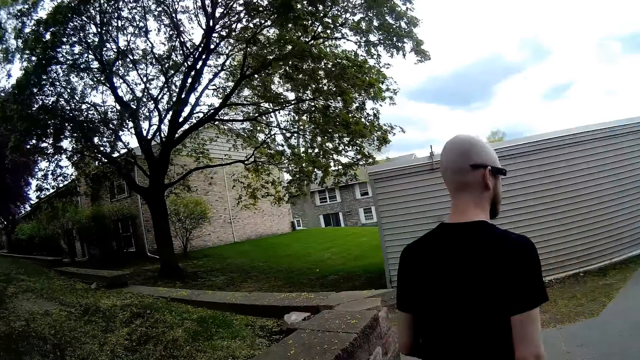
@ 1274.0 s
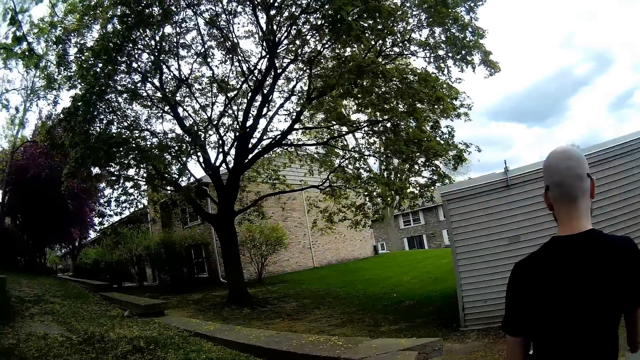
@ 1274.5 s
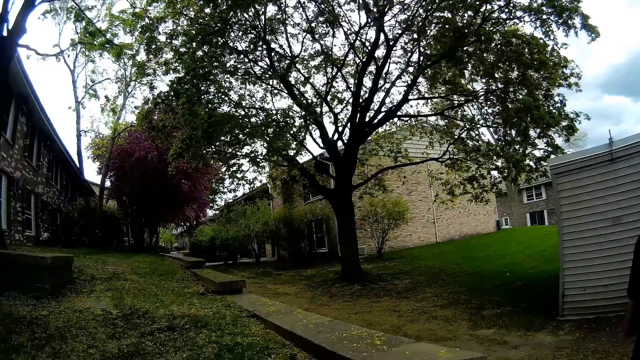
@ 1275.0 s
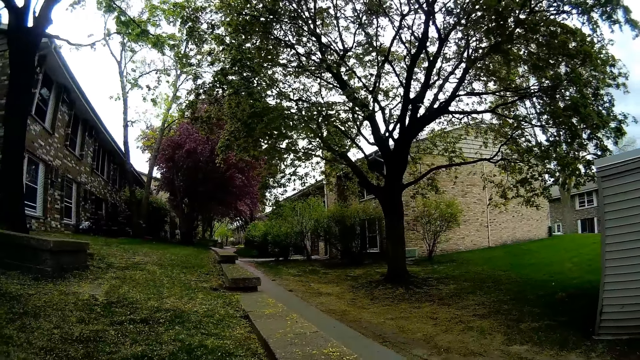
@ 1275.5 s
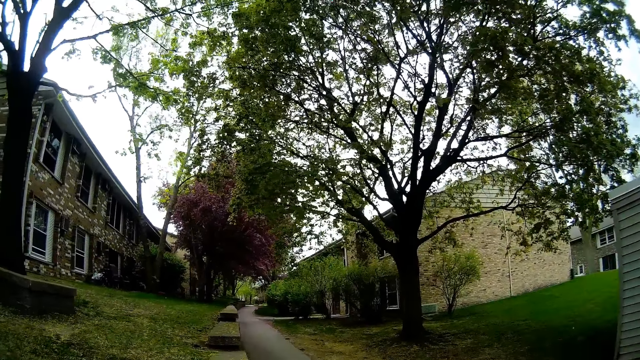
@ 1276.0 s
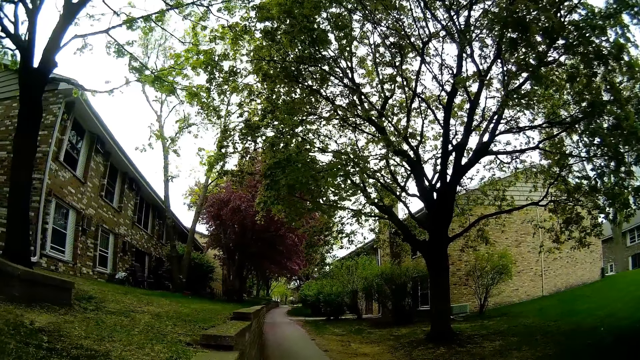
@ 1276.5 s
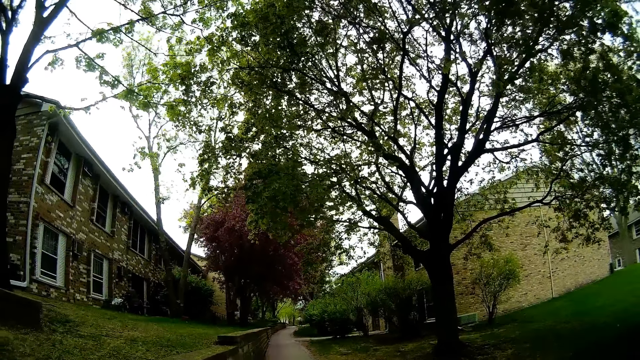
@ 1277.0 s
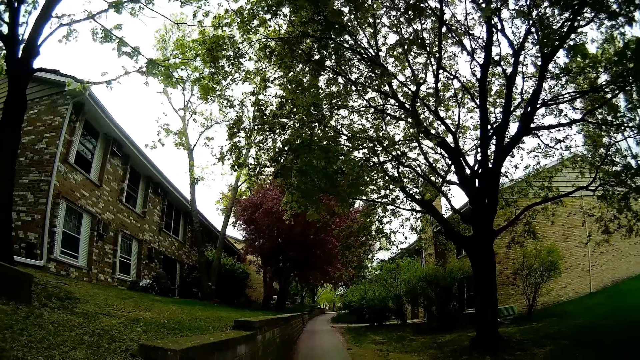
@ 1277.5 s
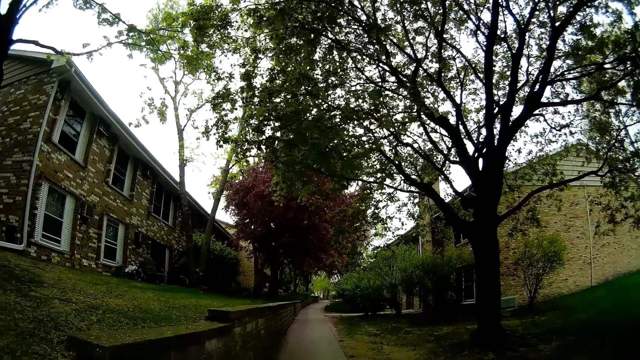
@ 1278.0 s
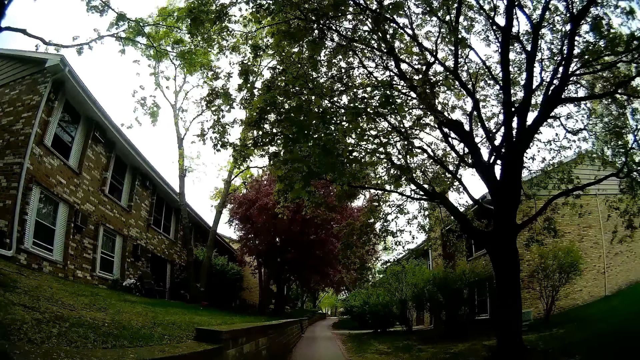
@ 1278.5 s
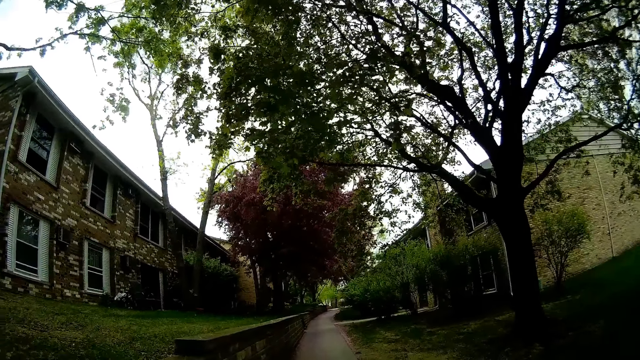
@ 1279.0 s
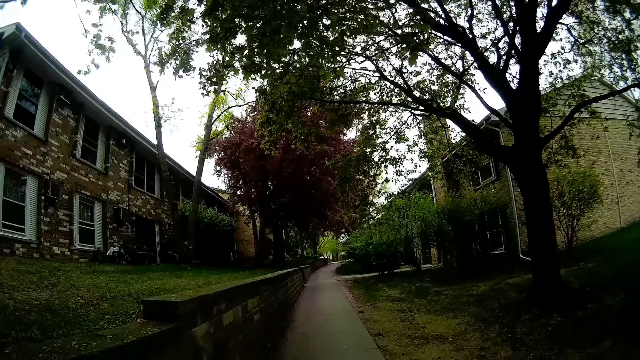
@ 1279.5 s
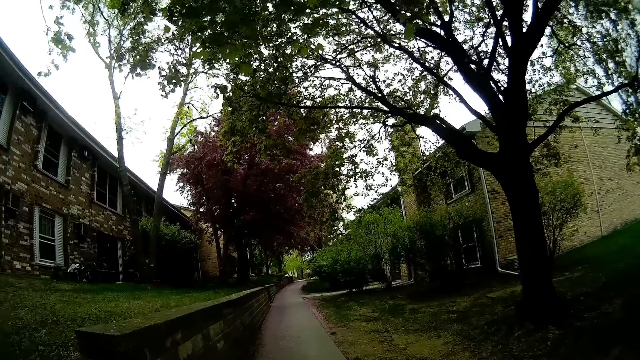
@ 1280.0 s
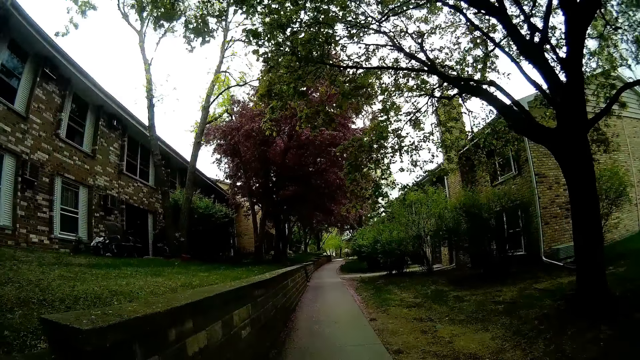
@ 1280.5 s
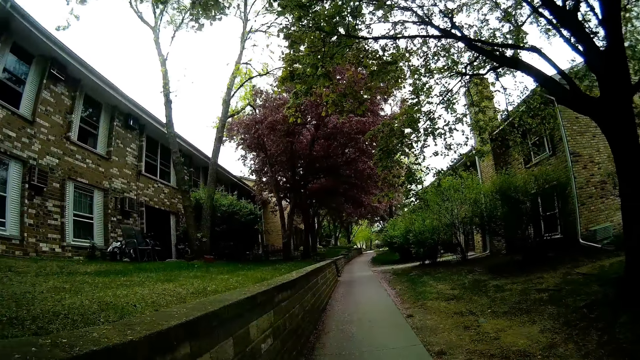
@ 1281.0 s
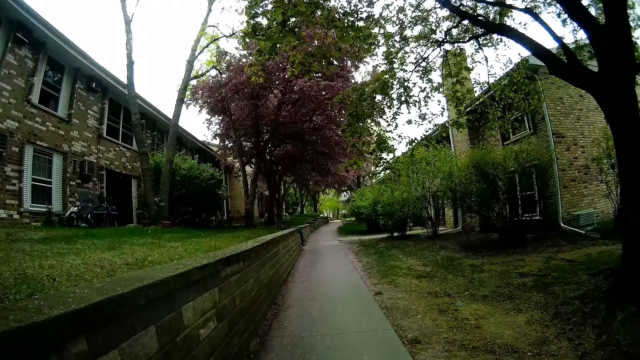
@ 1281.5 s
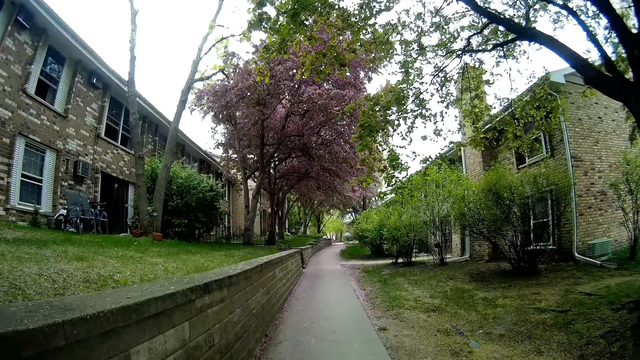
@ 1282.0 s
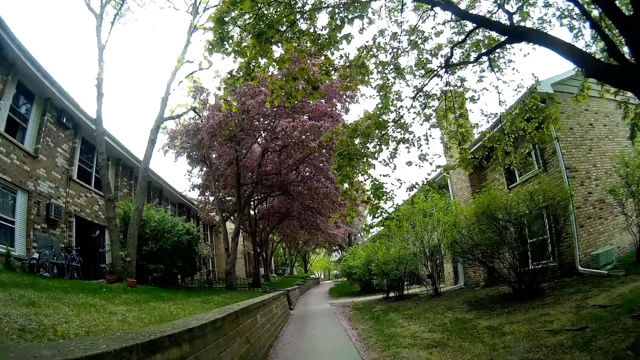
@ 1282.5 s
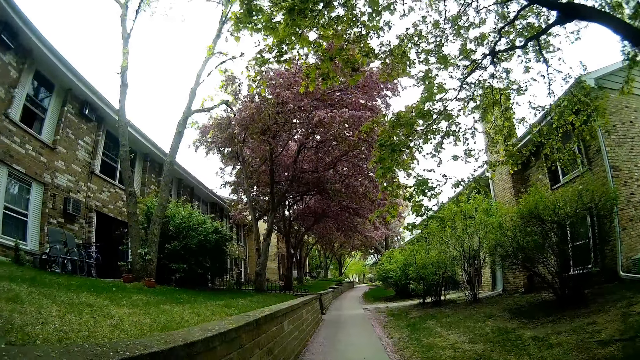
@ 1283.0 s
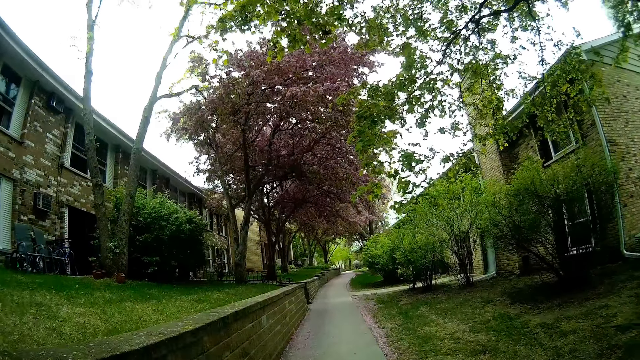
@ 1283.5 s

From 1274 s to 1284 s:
A person walks around. The camera wearer walks along the pavement.

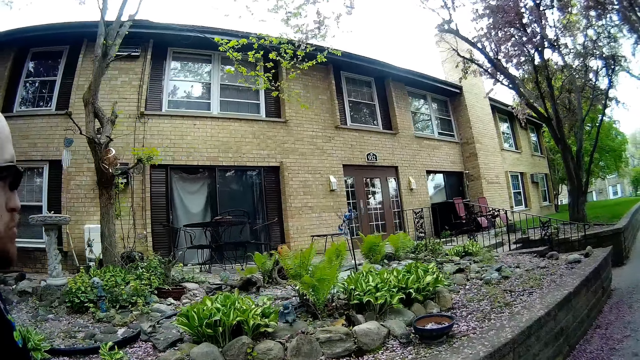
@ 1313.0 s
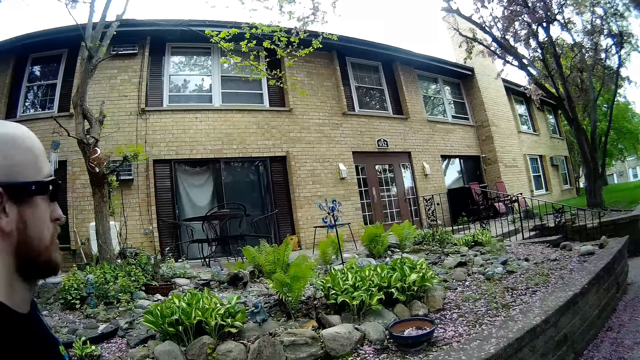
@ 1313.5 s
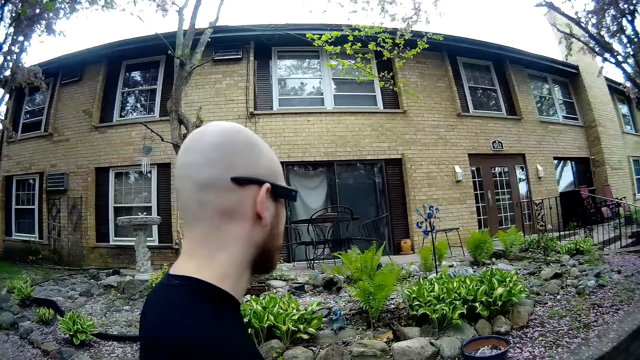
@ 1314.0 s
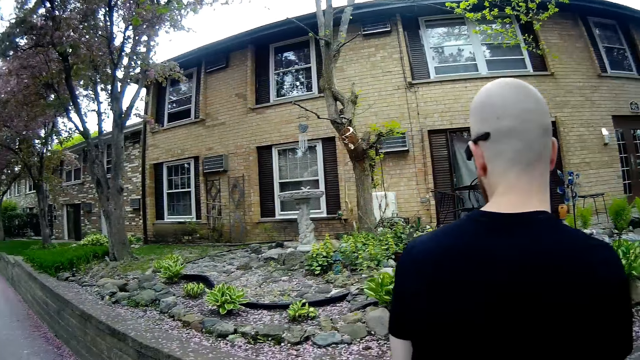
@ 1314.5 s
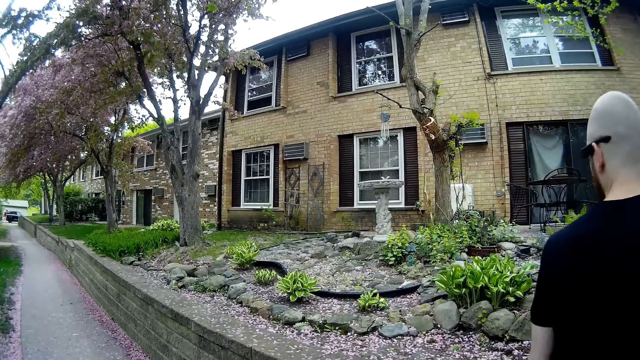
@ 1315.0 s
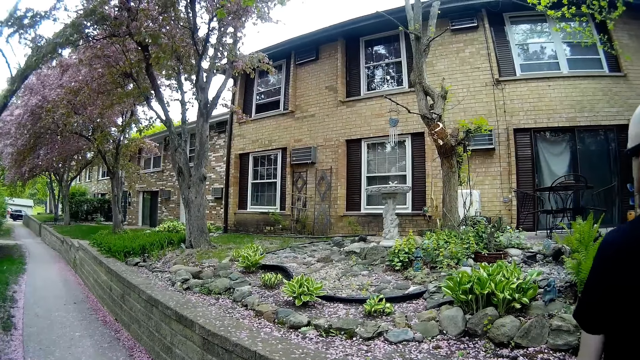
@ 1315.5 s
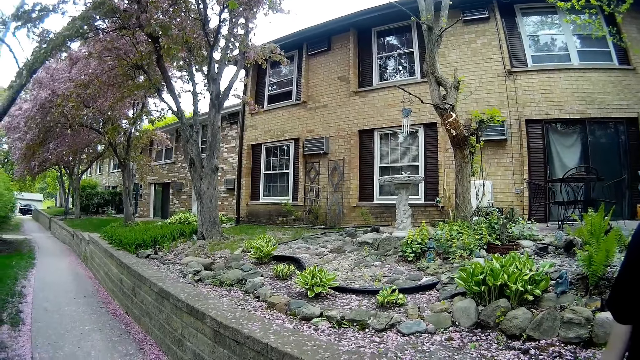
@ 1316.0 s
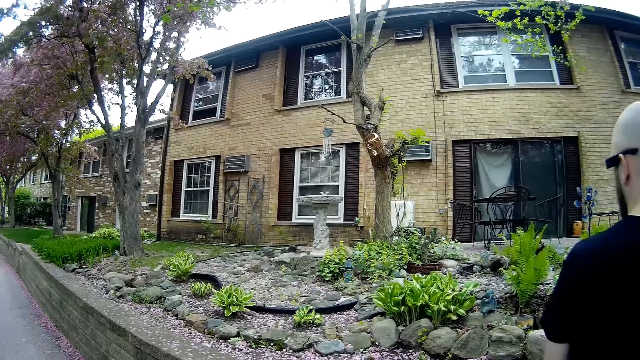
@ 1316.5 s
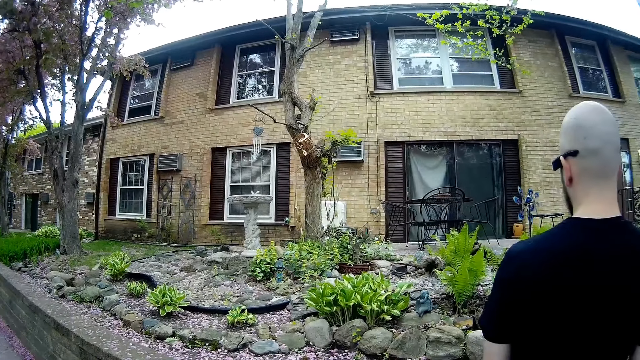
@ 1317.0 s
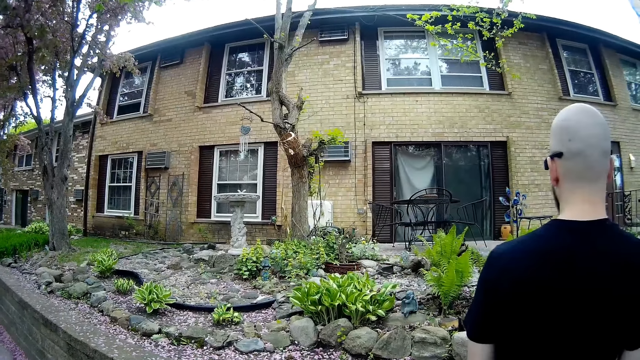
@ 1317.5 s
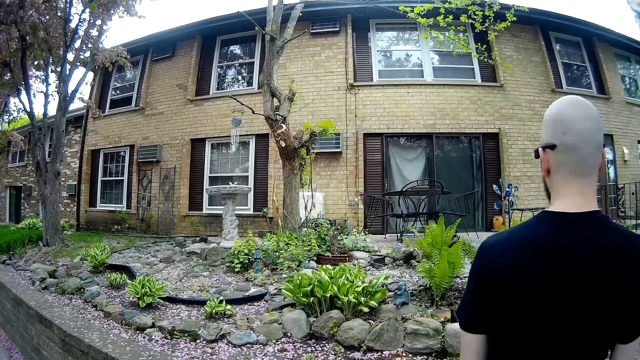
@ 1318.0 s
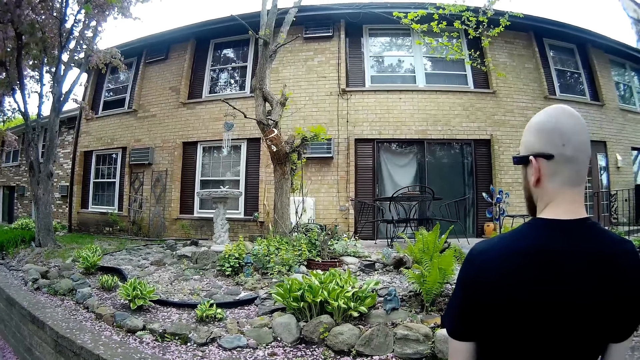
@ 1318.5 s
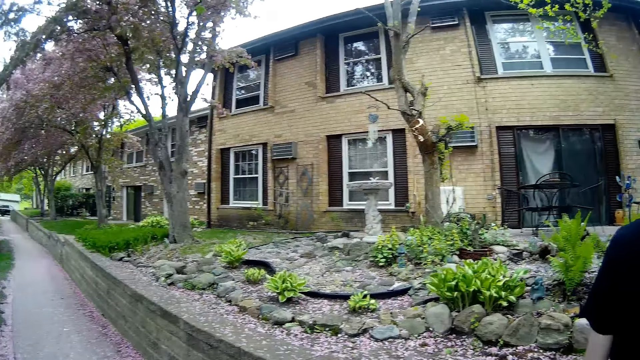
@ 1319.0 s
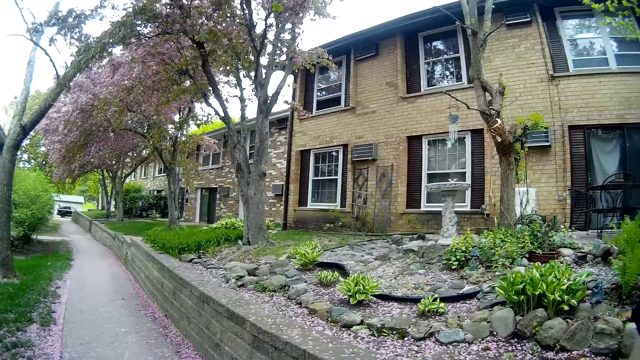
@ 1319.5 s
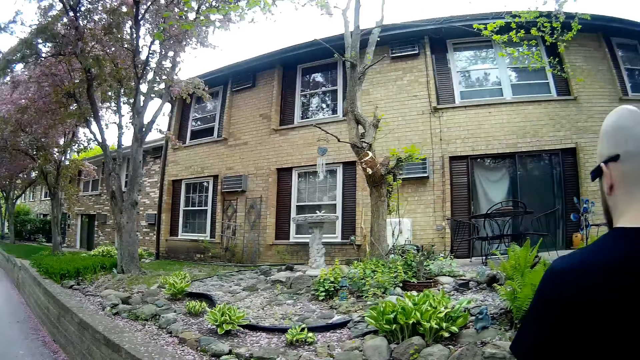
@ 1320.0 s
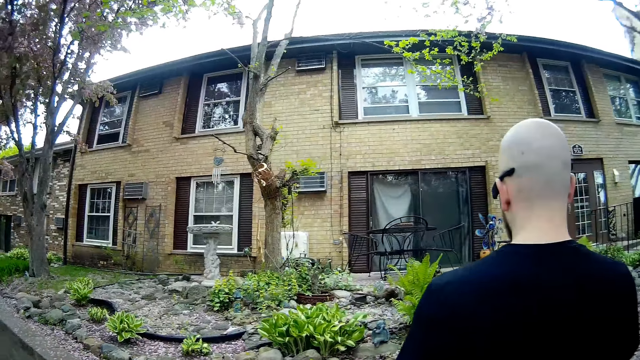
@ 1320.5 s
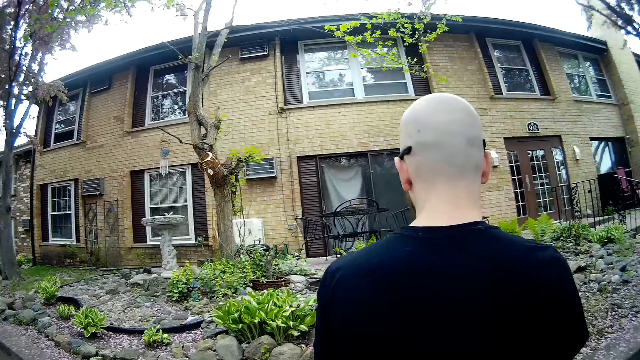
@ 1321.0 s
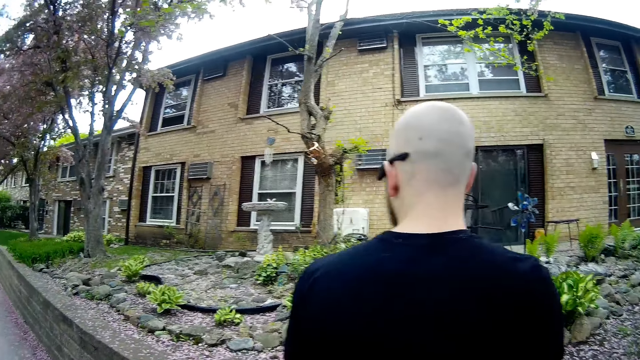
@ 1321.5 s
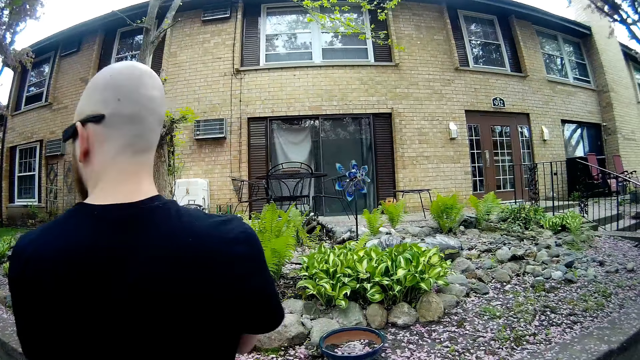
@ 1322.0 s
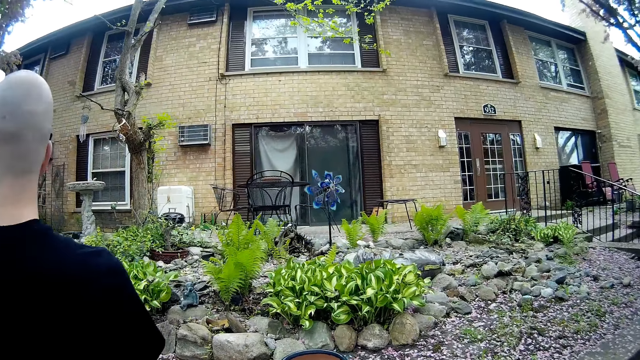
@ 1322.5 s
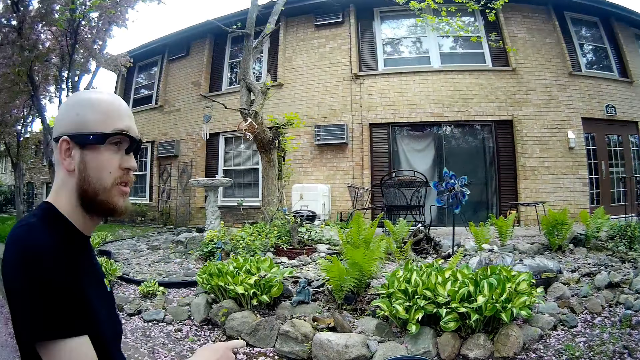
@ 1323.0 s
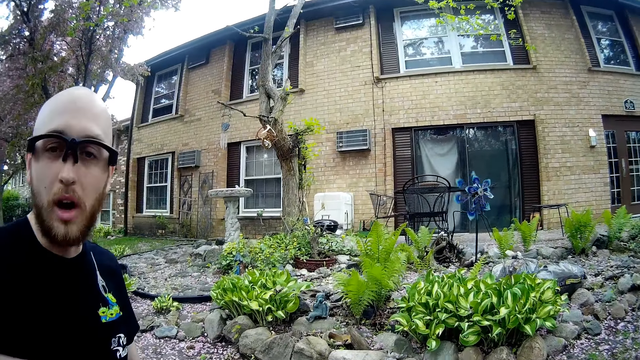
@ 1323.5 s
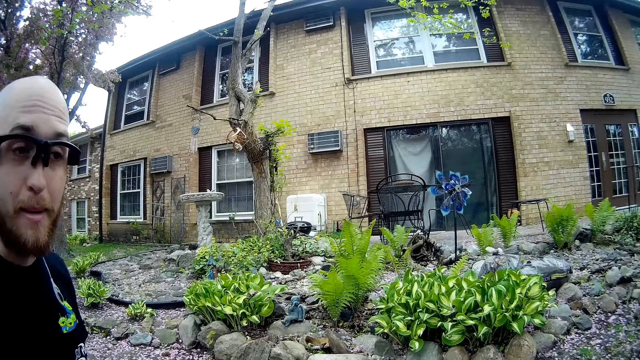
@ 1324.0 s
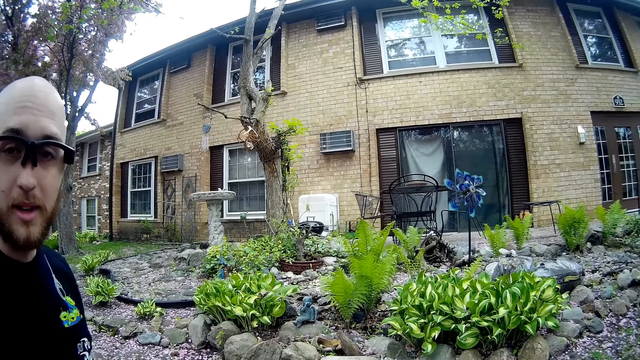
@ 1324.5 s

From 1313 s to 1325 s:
The camera wearer stops in front of a building along the walkway. They look at the flower plants.
